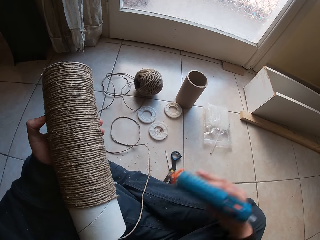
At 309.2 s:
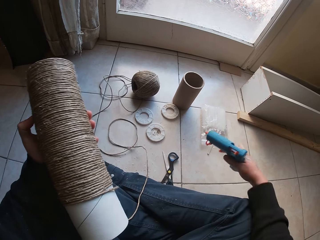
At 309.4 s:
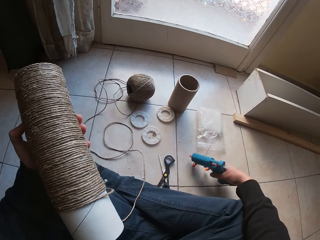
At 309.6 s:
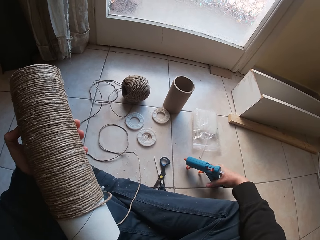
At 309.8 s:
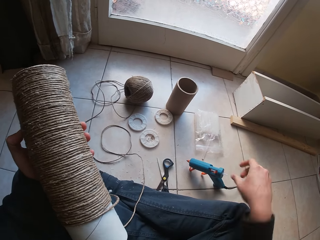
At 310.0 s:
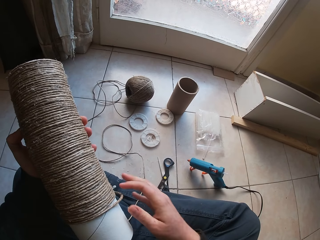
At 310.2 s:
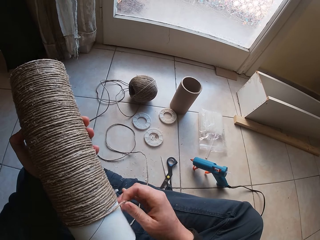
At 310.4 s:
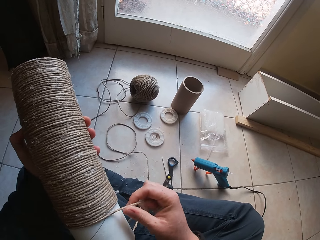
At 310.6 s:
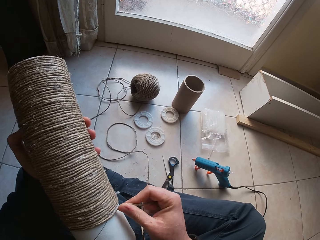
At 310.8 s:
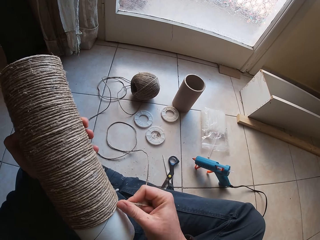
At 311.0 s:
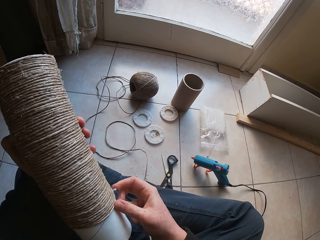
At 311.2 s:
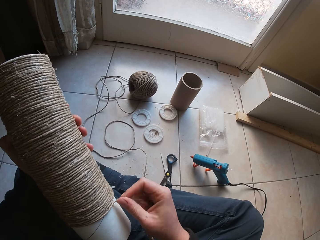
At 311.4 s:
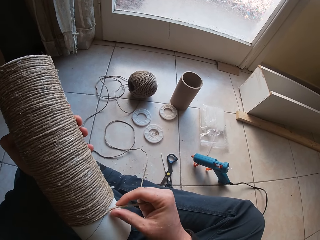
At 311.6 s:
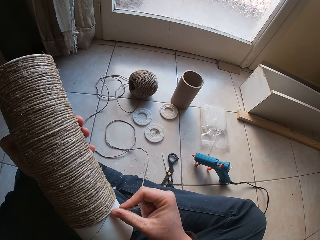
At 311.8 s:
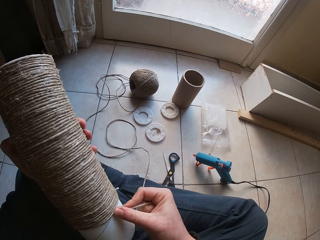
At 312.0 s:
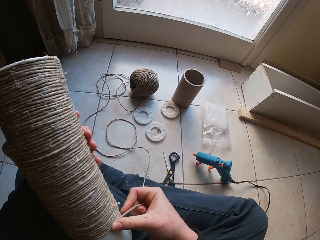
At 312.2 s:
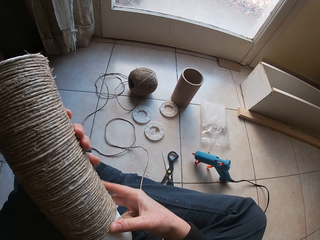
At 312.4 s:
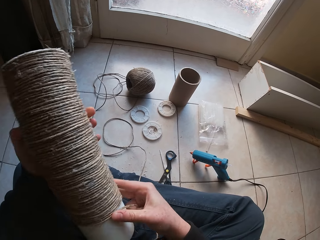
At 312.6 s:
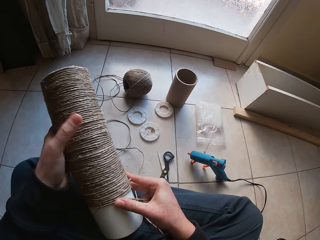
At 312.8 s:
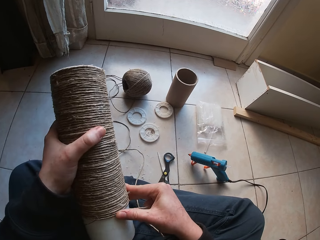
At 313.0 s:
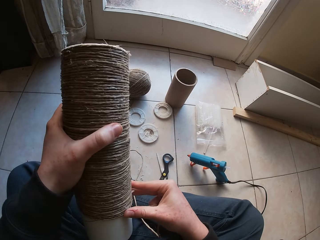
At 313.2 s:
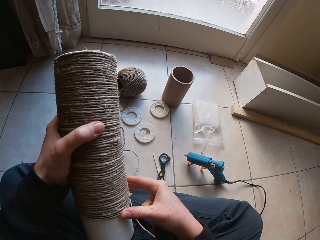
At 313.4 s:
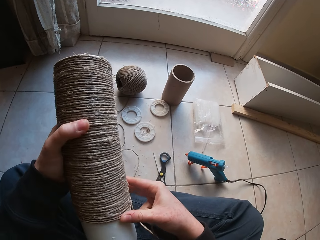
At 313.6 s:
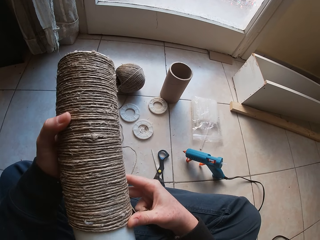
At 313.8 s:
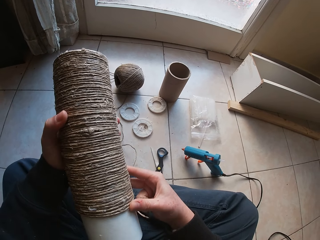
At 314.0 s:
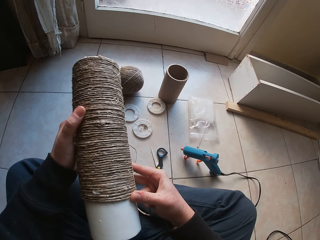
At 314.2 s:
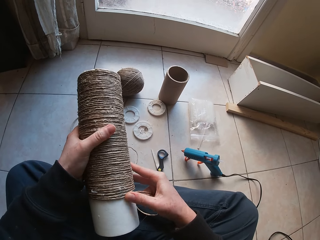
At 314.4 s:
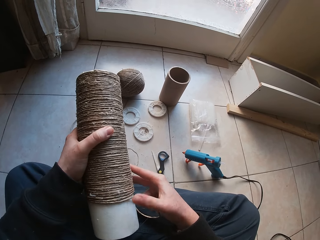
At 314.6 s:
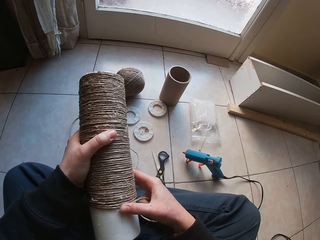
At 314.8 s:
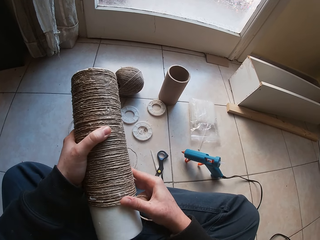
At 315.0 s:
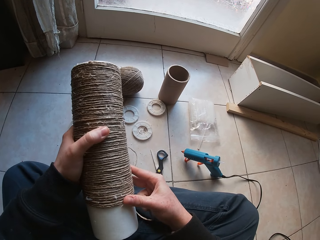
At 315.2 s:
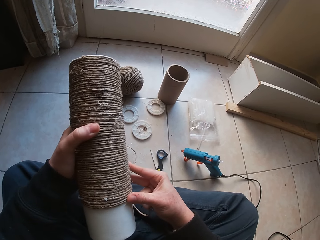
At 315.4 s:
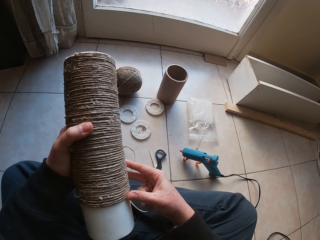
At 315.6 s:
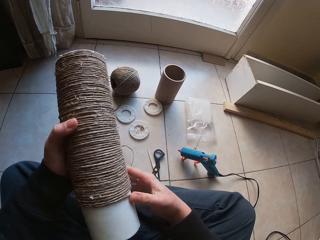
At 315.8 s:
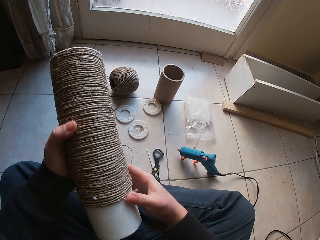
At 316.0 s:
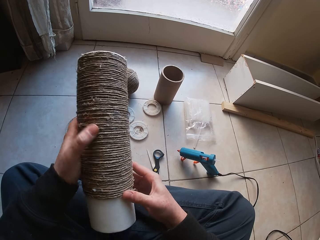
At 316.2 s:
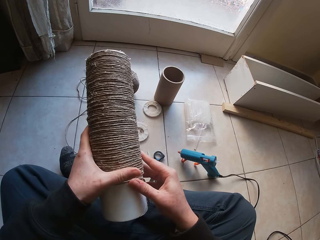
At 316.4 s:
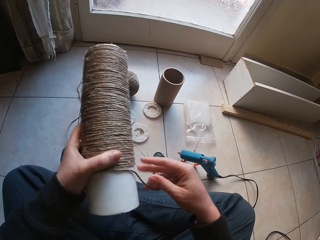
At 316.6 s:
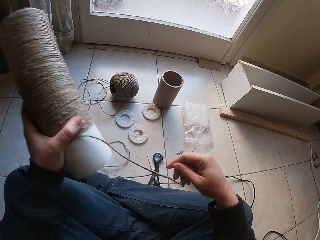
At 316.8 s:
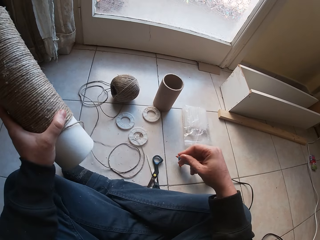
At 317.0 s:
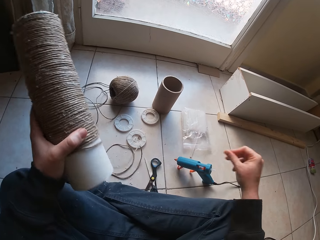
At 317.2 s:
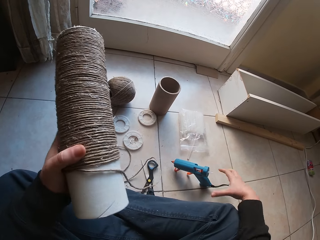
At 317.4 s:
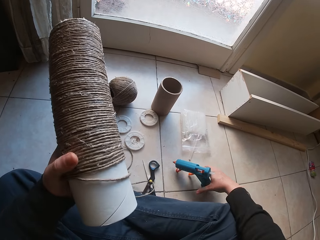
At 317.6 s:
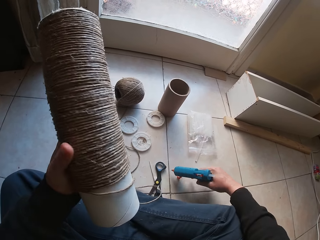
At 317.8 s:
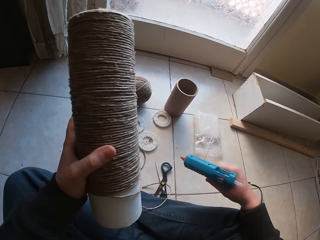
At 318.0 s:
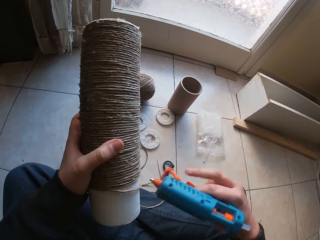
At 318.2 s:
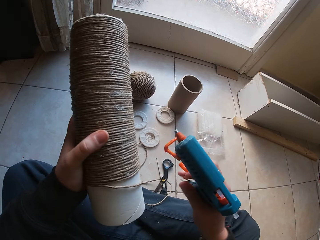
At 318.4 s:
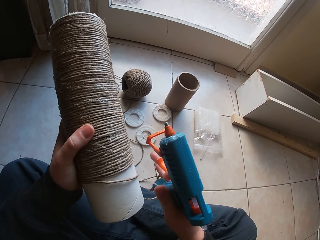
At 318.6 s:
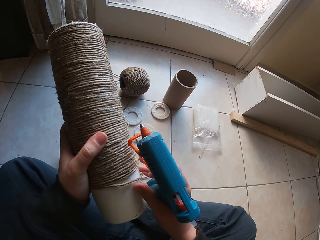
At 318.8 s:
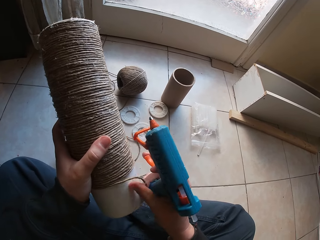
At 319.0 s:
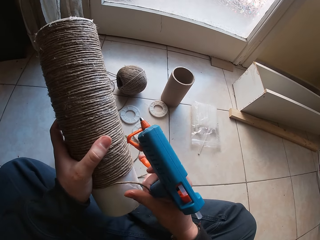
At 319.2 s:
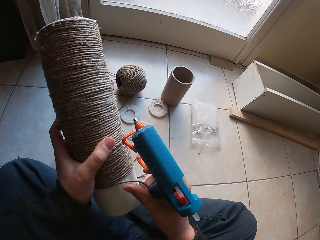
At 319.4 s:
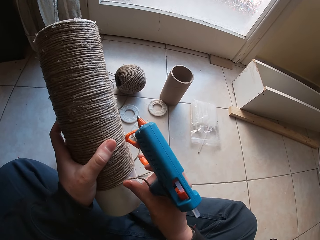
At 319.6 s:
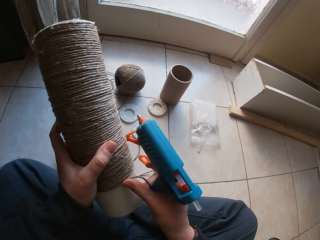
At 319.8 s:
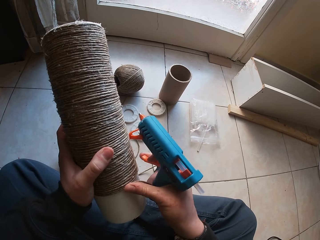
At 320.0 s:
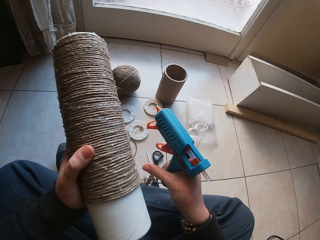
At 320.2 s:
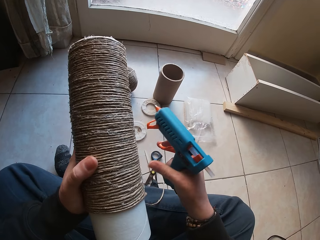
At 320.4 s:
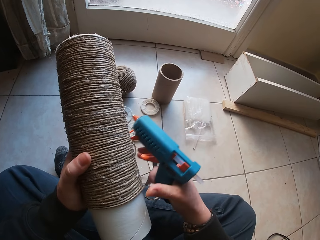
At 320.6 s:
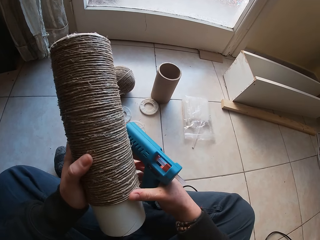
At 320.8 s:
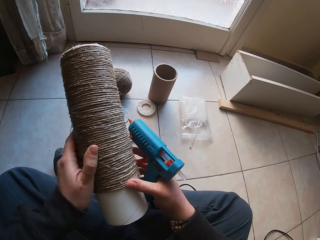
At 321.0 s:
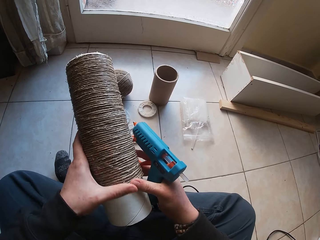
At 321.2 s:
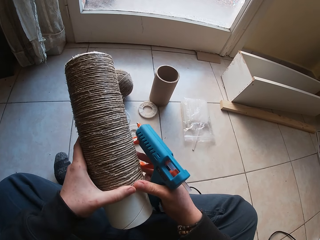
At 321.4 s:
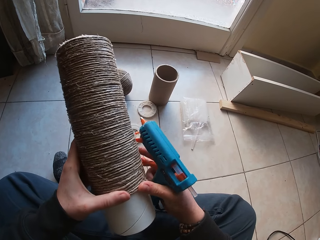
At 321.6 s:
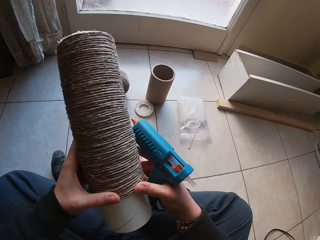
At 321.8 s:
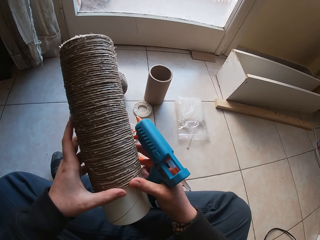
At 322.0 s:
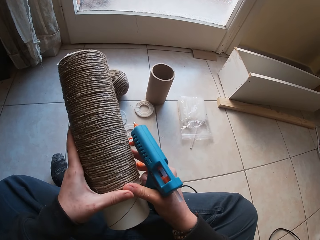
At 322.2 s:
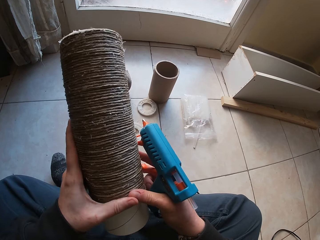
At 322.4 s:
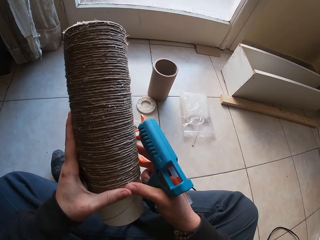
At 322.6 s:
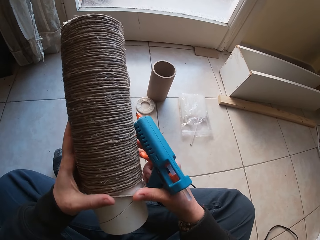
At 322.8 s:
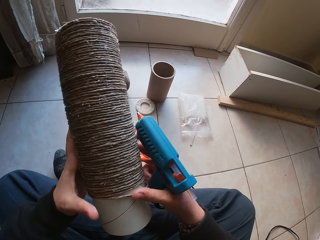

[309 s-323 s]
The camera wearer puts the glue gun on the floor with his right hand. He puts the rope round the tubular cardboard with his right hand. He picks up the glue gun from the floor with his right hand. He puts the rope round the tubular cardboard with his right hand.

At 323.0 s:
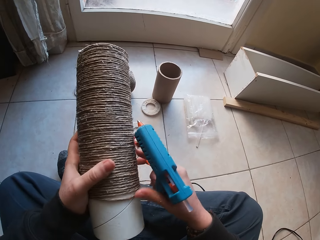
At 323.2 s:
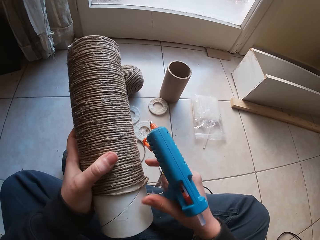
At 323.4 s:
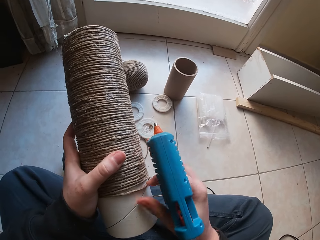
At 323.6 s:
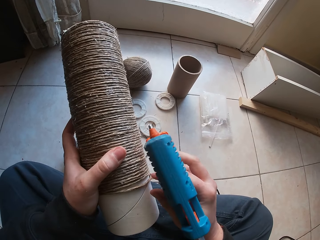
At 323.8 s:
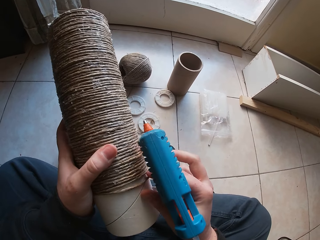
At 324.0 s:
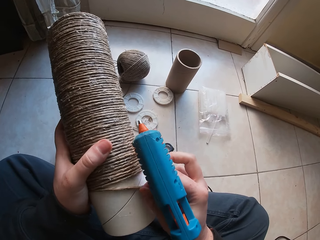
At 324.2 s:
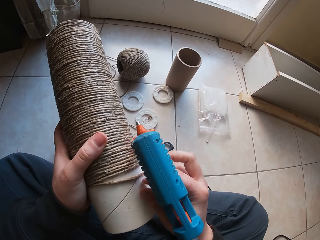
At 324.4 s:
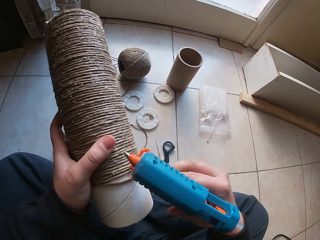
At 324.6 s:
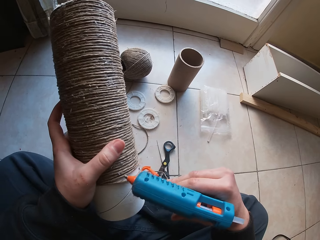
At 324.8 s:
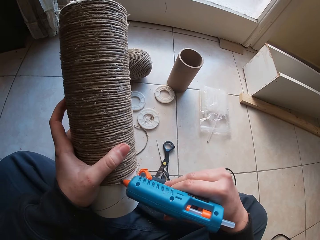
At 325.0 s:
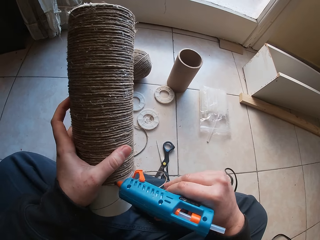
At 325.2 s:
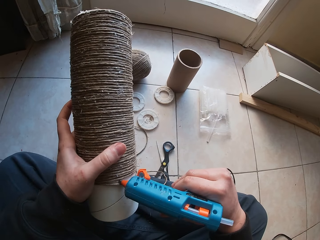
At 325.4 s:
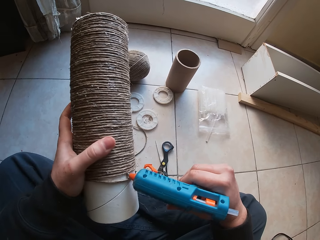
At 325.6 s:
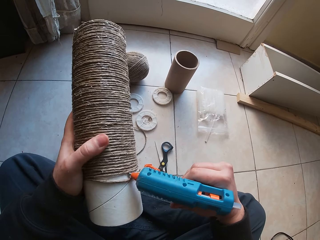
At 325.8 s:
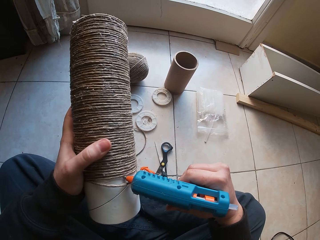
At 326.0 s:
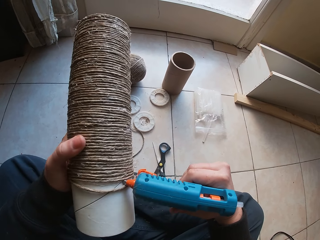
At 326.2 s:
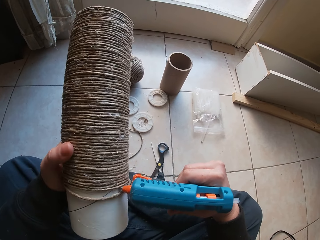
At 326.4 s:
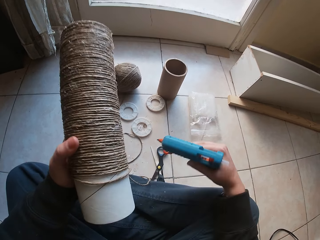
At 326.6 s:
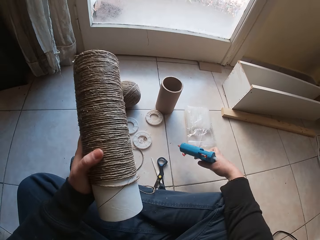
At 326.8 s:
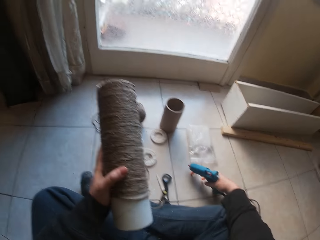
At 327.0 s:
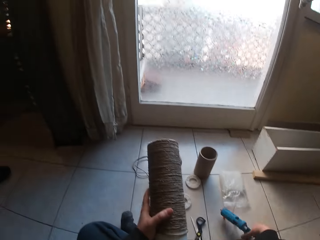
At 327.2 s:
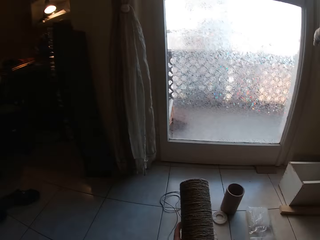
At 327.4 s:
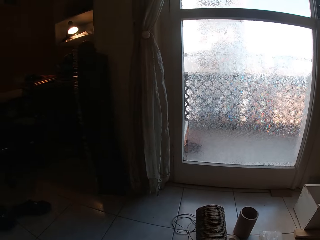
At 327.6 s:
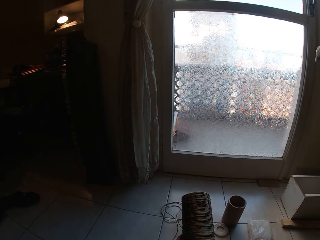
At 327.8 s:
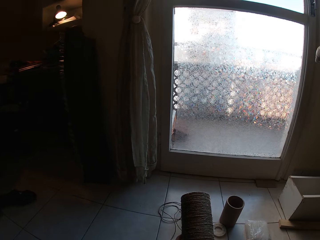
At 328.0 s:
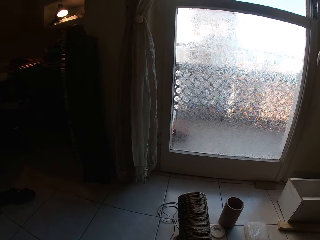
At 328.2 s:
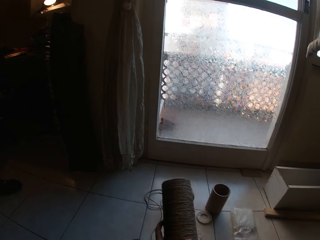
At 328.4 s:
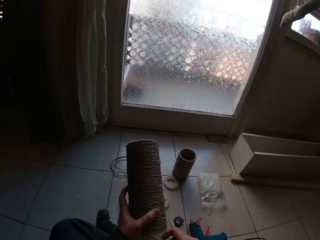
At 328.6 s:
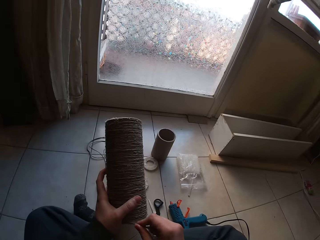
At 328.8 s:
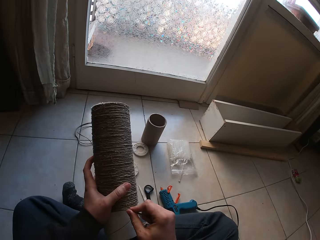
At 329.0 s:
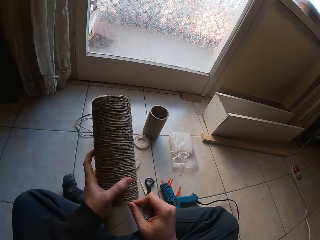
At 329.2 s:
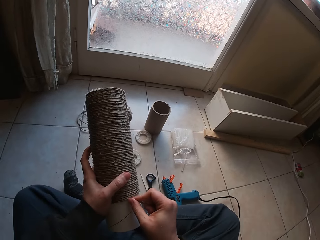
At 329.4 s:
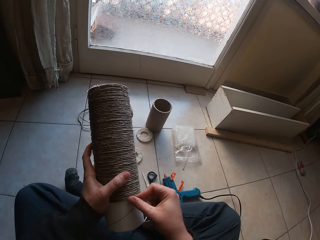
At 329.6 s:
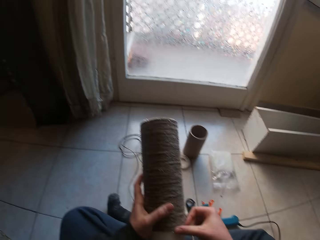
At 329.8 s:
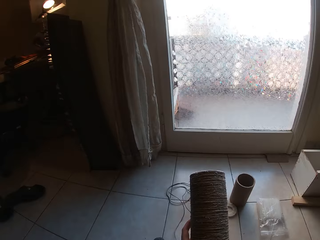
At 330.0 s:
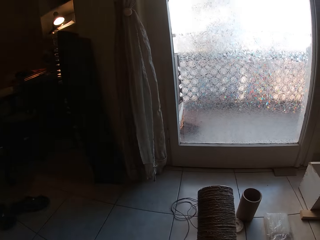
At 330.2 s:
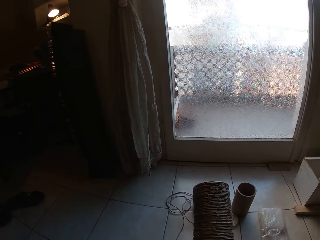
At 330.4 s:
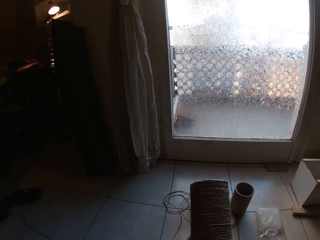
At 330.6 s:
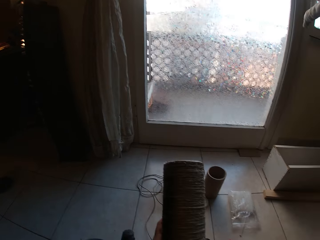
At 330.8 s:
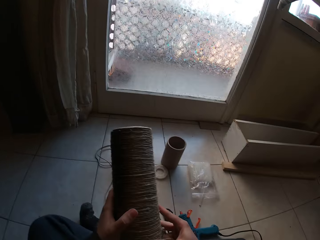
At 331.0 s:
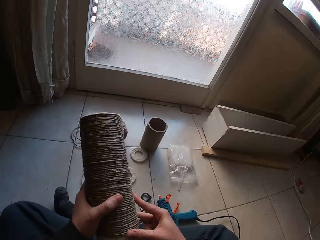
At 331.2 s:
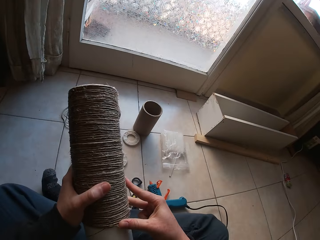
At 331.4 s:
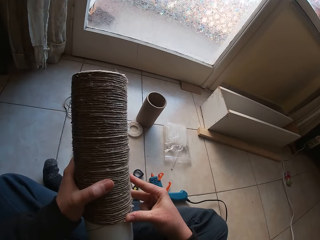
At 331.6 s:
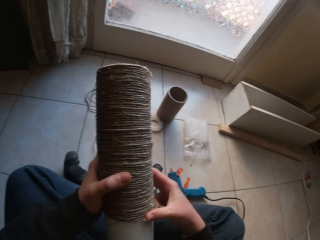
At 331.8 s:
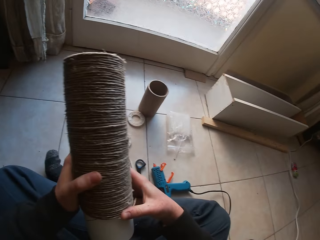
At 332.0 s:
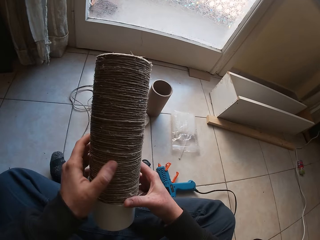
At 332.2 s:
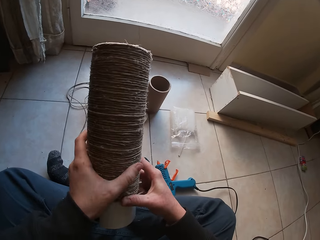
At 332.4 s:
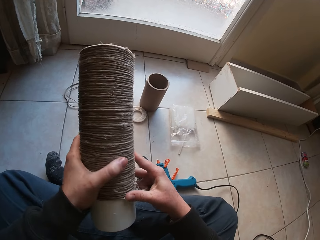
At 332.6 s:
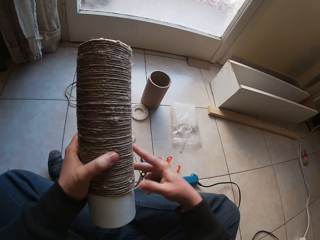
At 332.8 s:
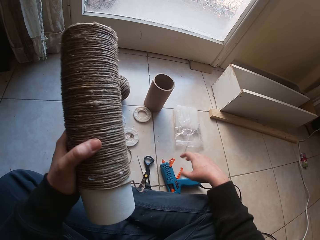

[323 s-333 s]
The camera wearer applies glue to the craft with the glue gun in his right hand. He puts the glue gun on the floor with his right hand. He puts the rope round the tubular cardboard with his right hand.
